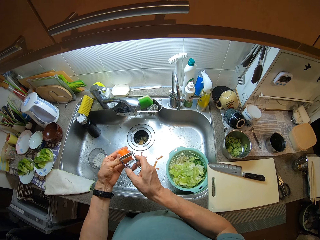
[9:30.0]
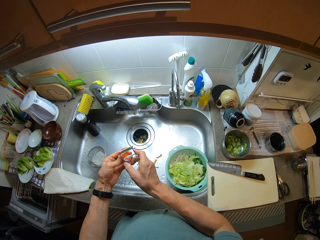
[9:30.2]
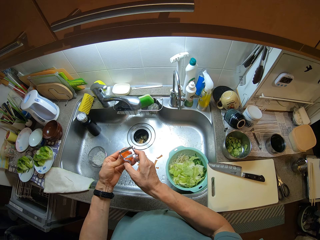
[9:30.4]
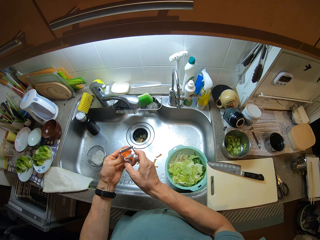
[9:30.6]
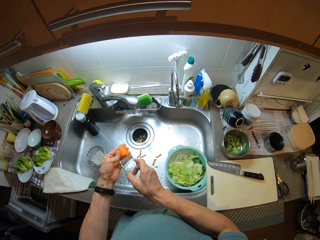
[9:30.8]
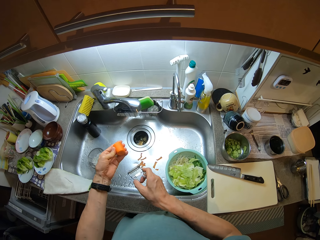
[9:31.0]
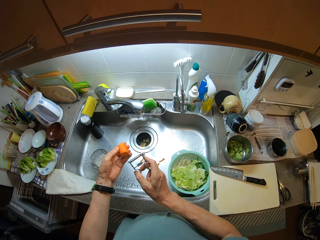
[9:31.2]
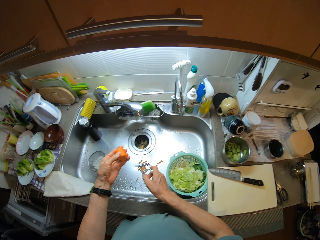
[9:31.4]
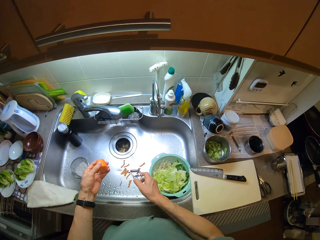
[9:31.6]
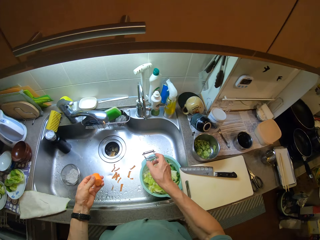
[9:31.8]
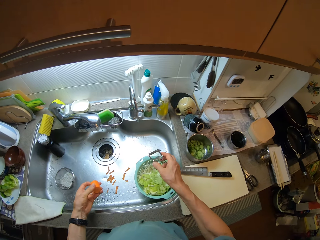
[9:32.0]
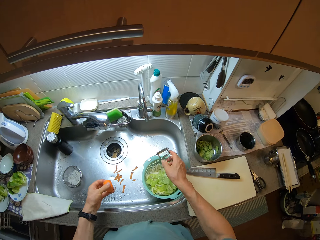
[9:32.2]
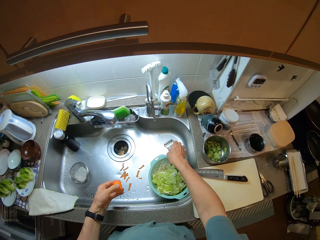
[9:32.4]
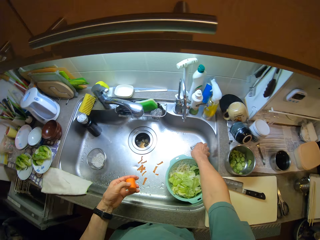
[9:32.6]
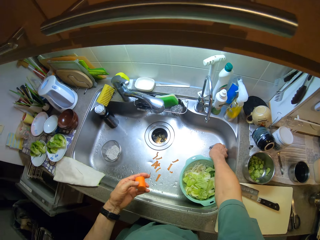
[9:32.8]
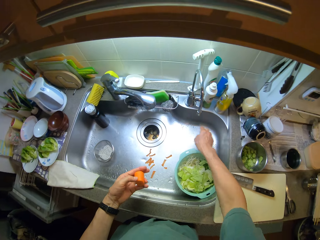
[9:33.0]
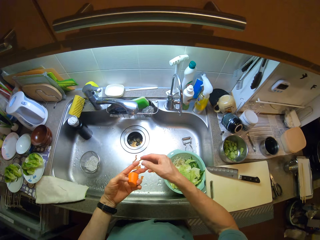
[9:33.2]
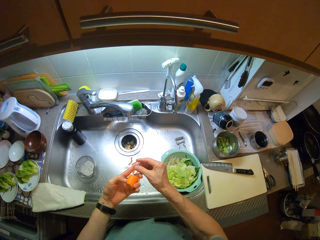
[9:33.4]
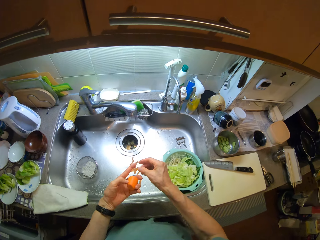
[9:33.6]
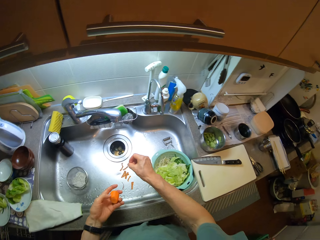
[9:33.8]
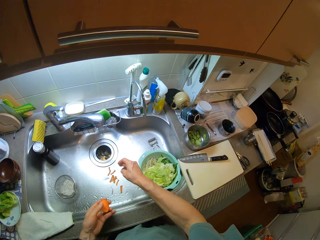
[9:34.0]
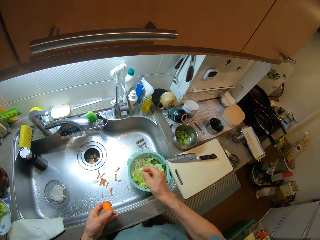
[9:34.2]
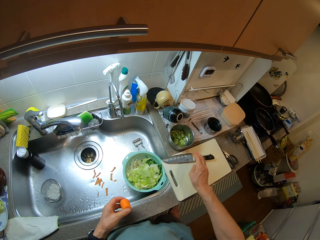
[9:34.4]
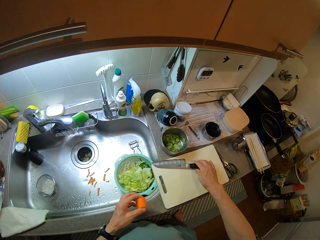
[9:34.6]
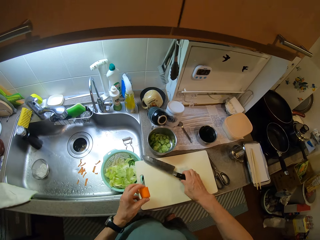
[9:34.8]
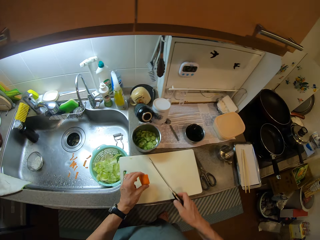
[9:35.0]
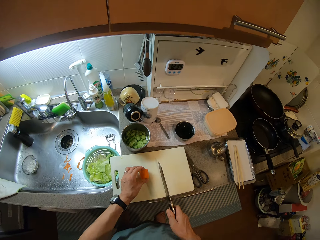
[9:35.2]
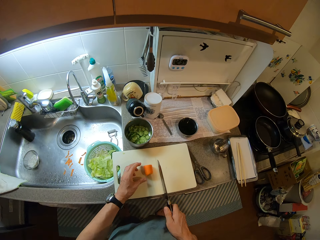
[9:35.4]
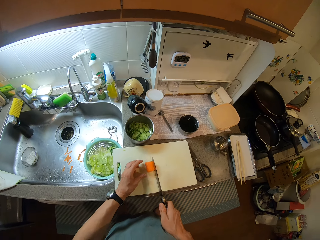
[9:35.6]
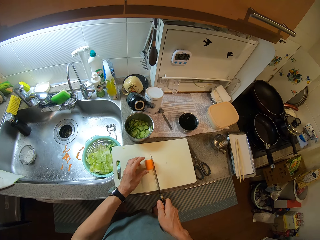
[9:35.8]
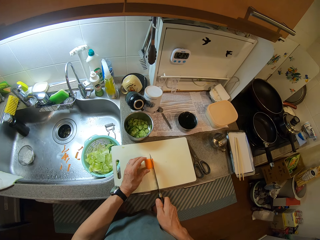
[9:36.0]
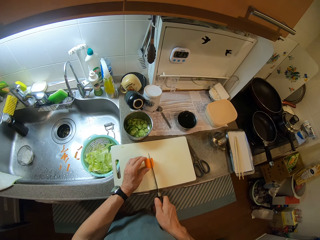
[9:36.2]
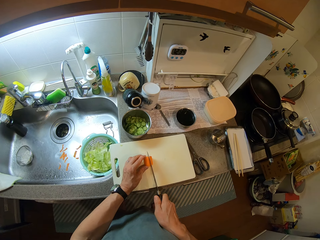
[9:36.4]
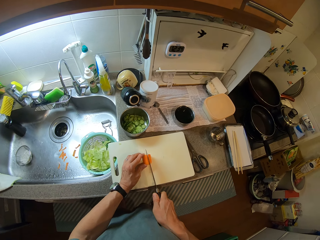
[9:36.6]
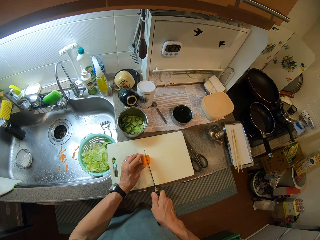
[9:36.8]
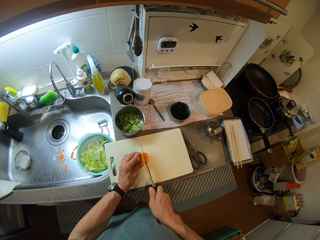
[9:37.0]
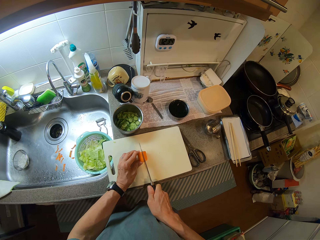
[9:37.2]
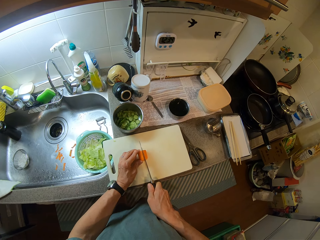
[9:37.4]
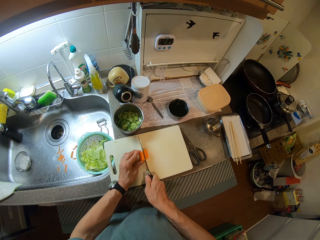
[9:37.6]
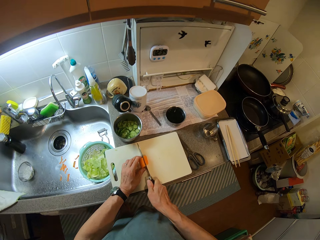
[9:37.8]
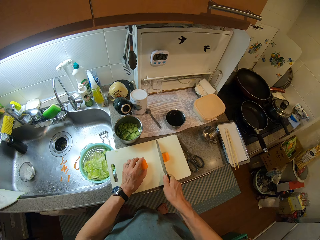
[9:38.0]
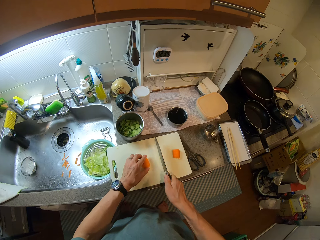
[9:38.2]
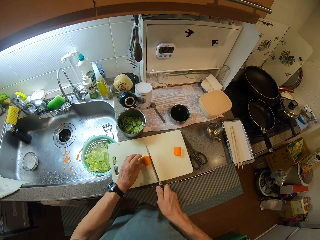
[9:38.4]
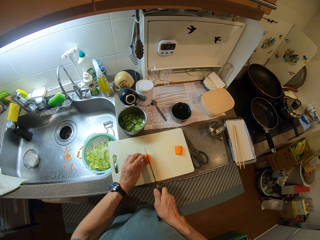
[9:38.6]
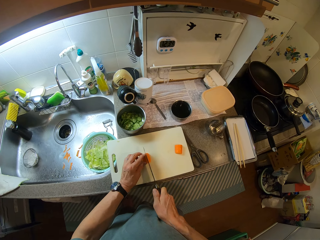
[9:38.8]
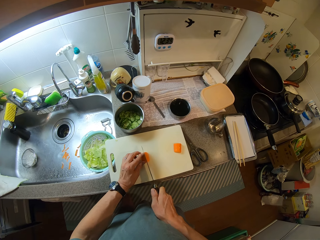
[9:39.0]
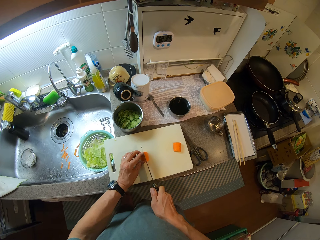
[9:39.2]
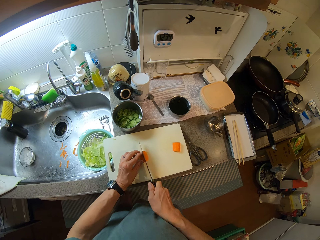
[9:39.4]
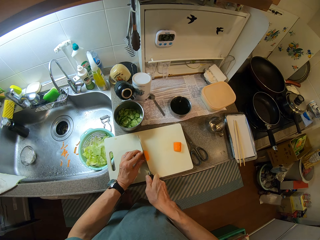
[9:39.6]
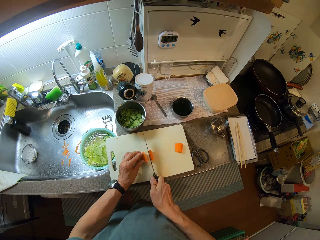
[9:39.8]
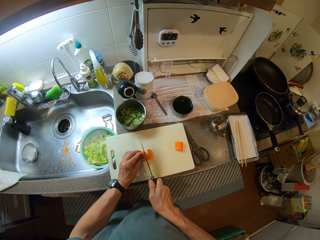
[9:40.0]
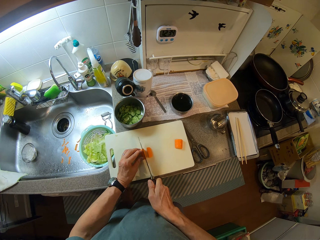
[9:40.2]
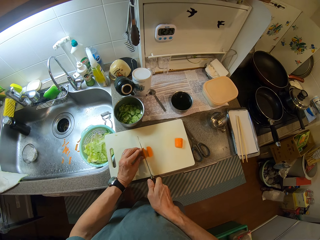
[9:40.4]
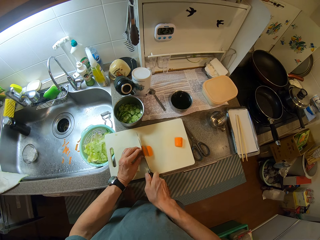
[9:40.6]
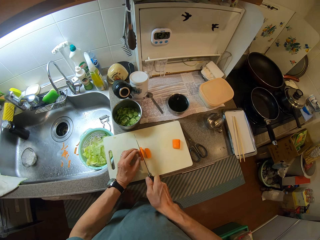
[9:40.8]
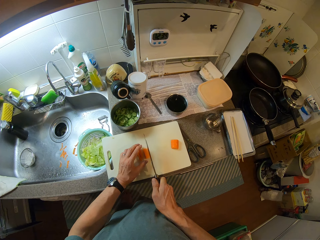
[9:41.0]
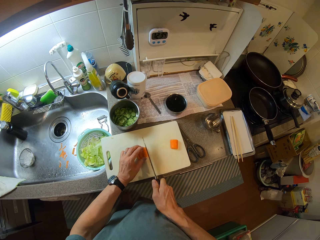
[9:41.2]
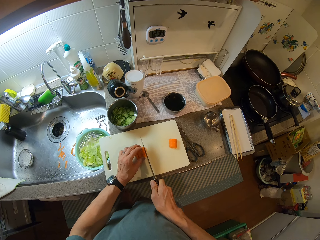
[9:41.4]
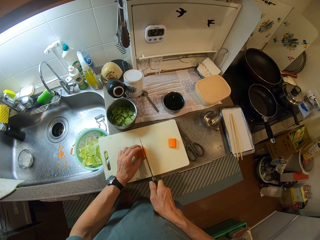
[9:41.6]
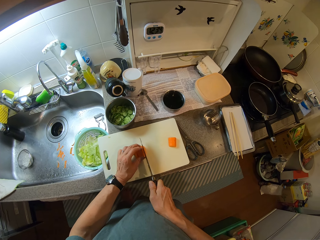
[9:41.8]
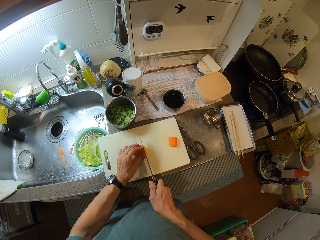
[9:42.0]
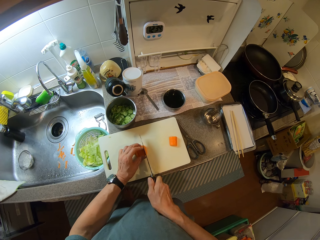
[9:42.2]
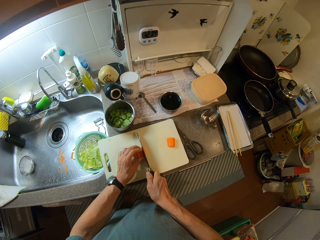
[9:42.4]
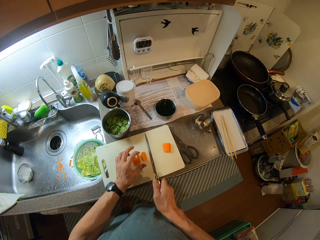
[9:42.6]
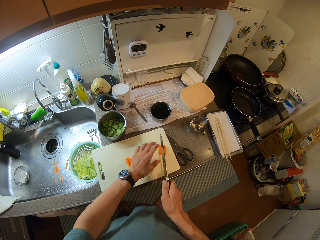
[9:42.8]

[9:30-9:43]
The camera wearer drops the fruit peeler in a sink. He picks a carrot peel from his left hand with his right hand. He drops the carrot peel in the sink. He picks the knife from the chopping board with his right hand. He drops the carrot on the chopping board. He cuts the carrot into two halves with the knife. He chops the carrot into small pieces with the knife. He cuts the carrot with the knife. He cuts the carrot with the knife again.

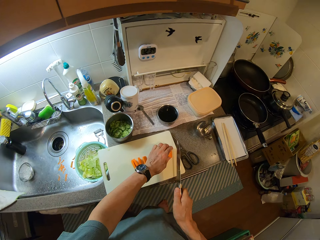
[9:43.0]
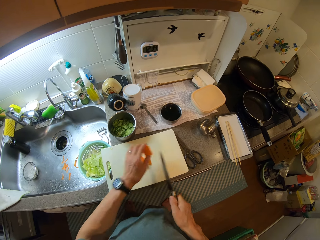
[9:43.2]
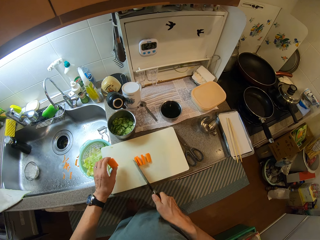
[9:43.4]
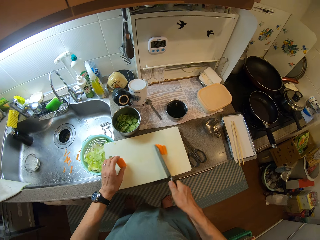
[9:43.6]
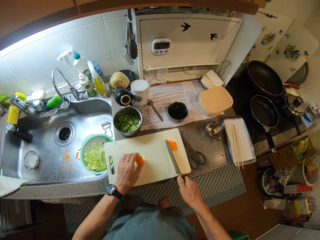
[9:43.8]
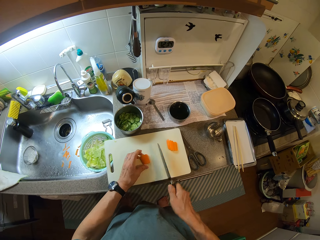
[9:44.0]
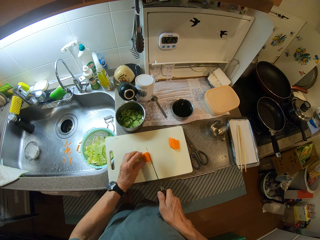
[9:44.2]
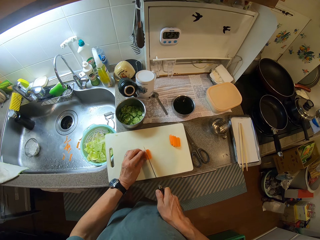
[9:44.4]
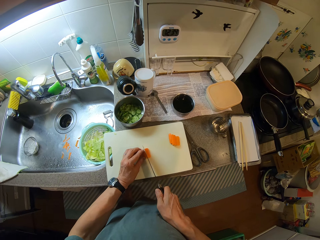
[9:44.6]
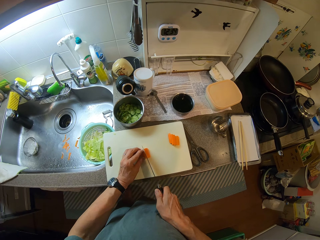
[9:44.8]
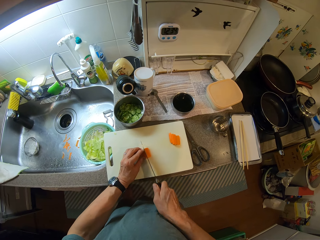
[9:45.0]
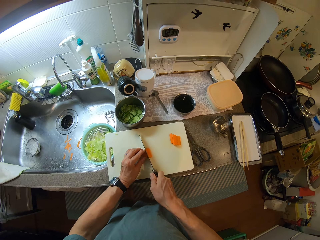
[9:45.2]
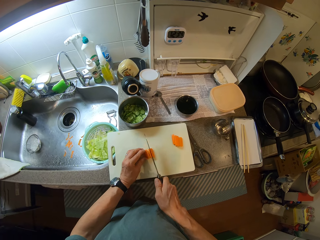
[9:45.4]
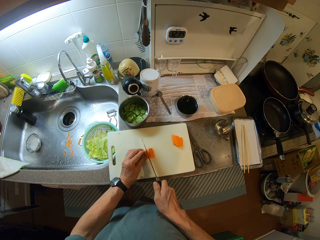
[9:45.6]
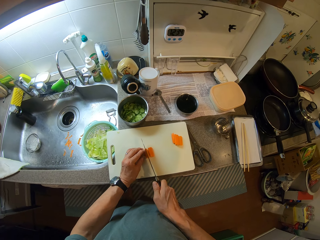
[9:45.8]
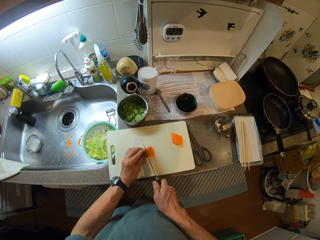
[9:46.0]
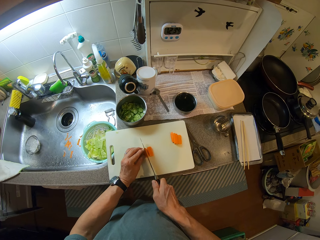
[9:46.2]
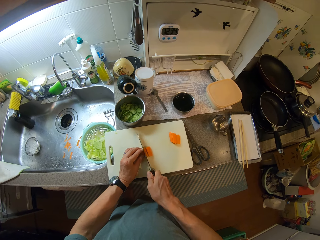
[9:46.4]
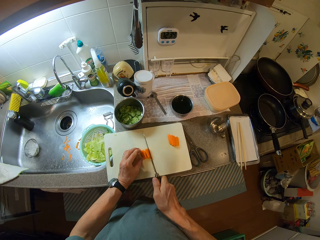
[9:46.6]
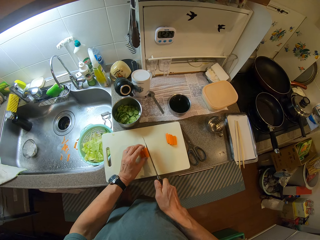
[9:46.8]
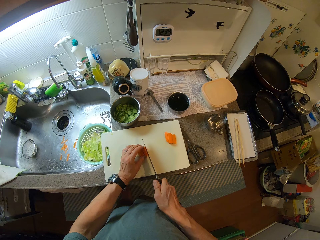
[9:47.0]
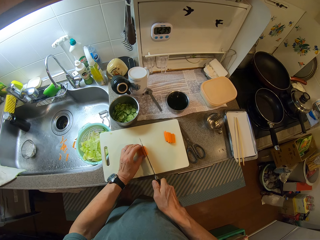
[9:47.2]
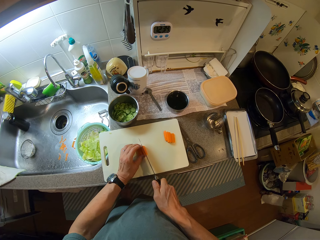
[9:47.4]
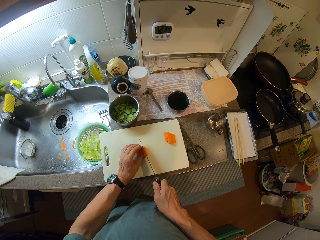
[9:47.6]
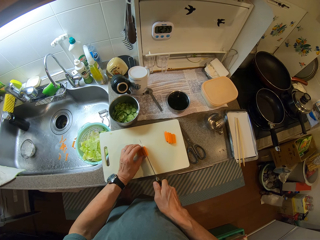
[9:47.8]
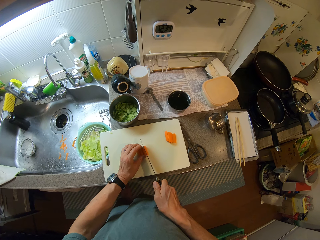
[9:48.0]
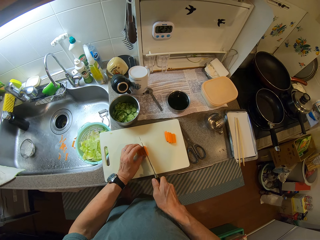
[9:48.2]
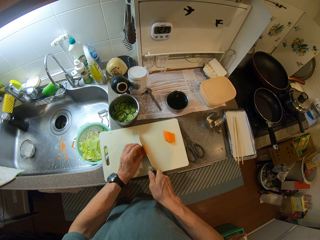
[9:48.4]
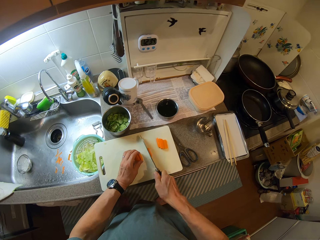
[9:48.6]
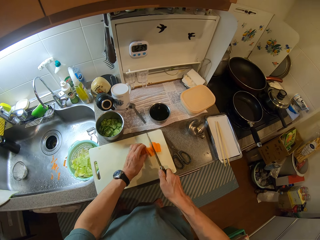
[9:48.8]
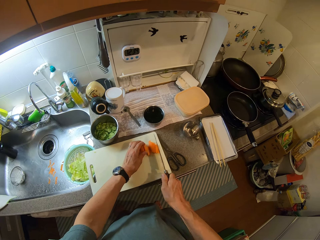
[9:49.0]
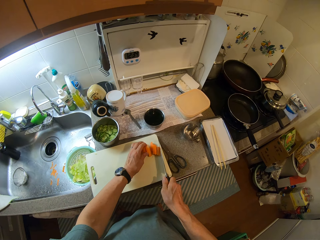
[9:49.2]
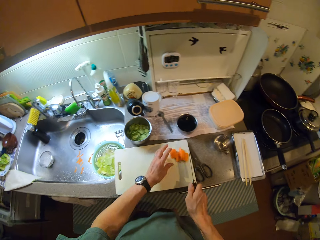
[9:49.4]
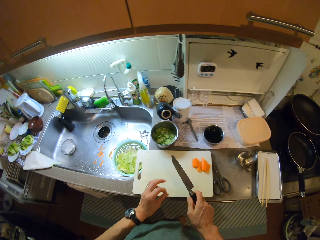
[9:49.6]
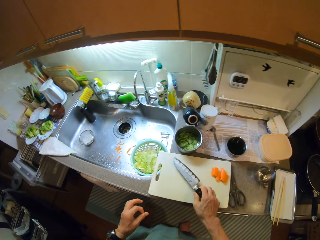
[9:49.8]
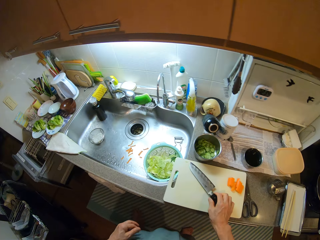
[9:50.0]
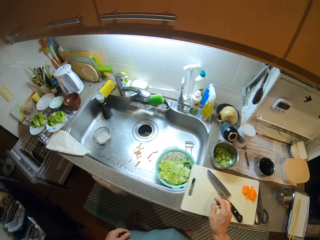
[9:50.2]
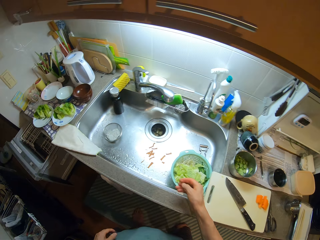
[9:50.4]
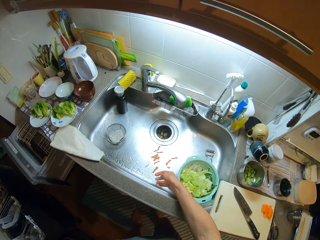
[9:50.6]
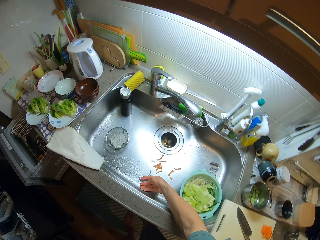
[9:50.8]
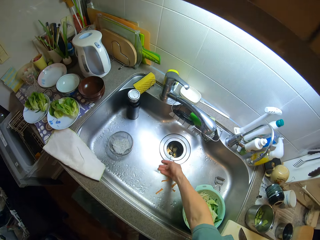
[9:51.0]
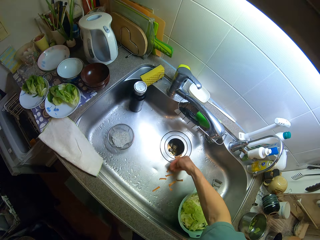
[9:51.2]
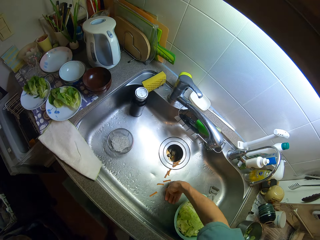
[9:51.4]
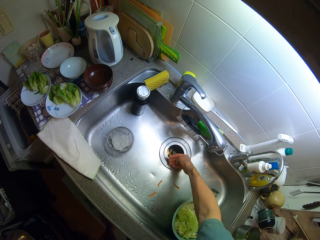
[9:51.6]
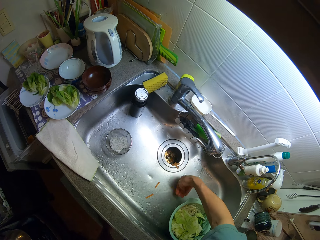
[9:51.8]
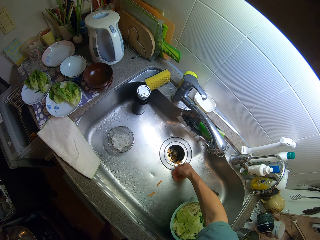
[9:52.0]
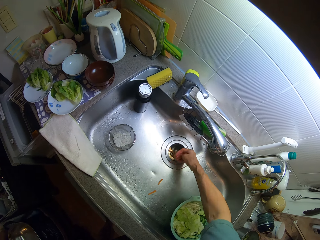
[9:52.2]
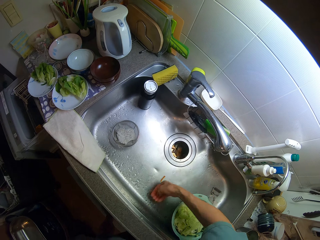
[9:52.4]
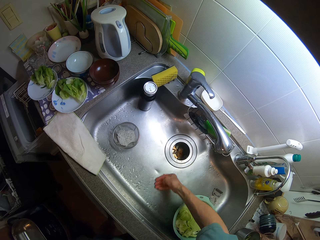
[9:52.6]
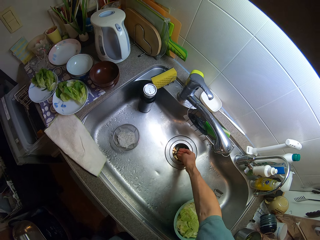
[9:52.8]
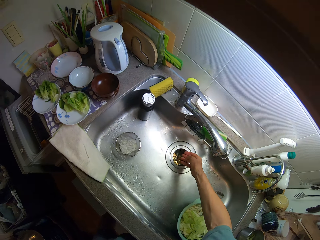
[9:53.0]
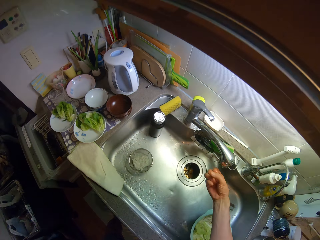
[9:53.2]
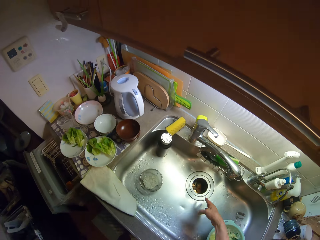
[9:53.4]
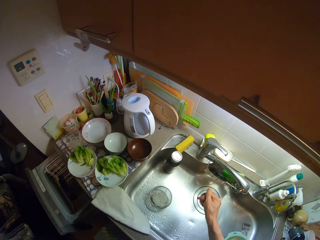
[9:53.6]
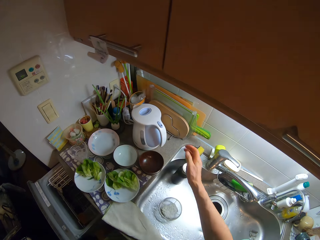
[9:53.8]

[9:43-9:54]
The camera wearer moves the carrot on the chopping board with his left hand. He picks another half. He moves the sliced carrot on the chopping board with the knife. He chops the carrot into small pieces with the knife. He cuts the carrot with the knife. He cuts the carrot with the knife again. He moves the sliced carrot on the chopping board with his left hand. He drops the knife on the chopping board. He pushes the carrot peels in the sink into the drain with his right hand.
